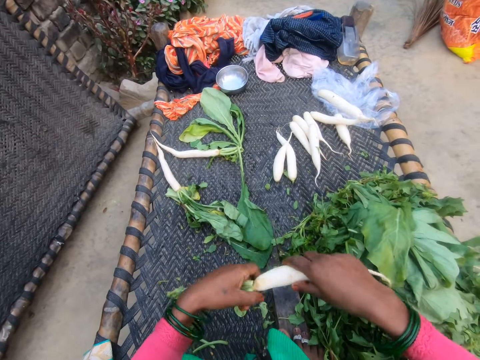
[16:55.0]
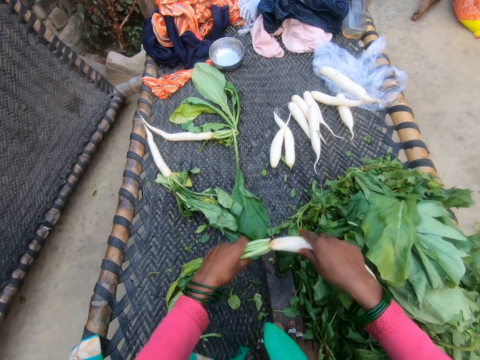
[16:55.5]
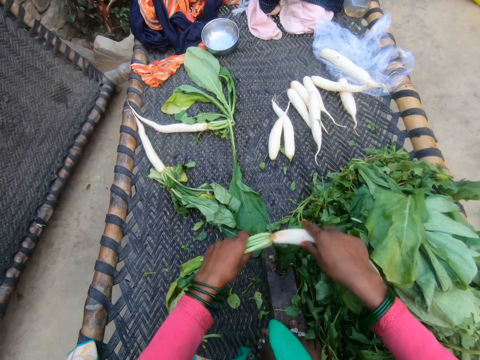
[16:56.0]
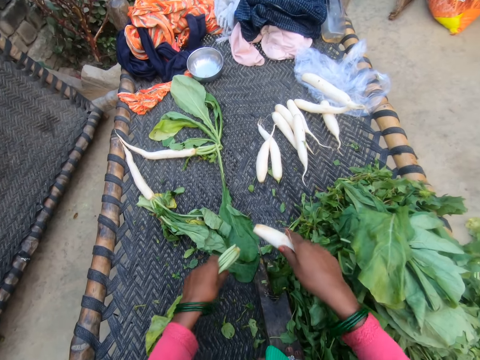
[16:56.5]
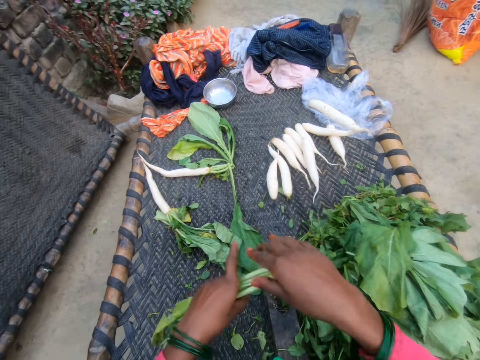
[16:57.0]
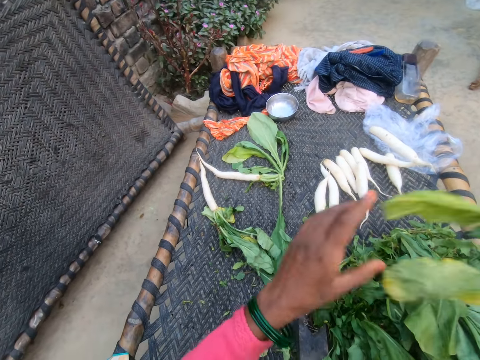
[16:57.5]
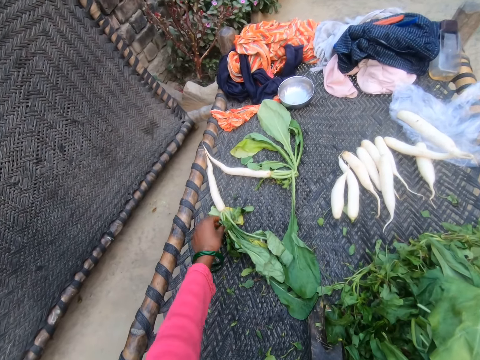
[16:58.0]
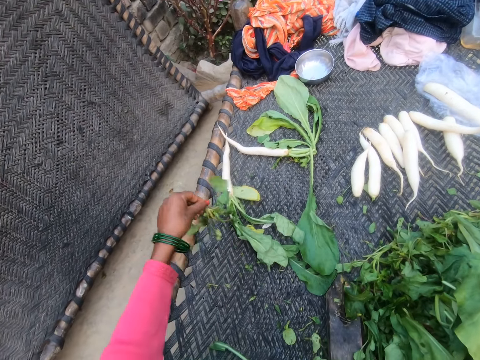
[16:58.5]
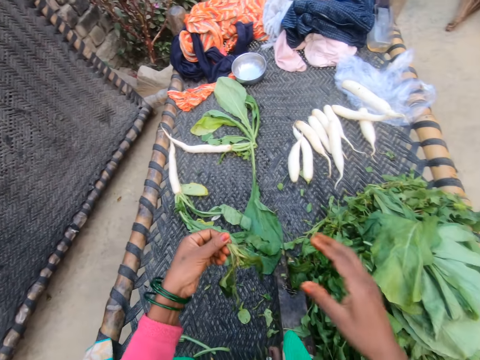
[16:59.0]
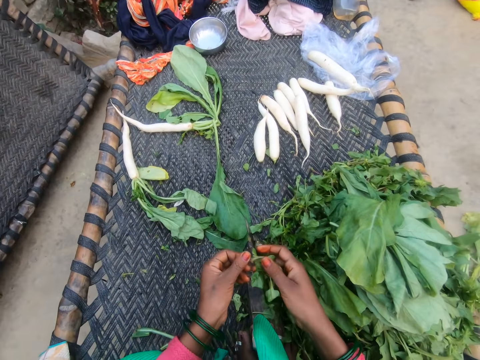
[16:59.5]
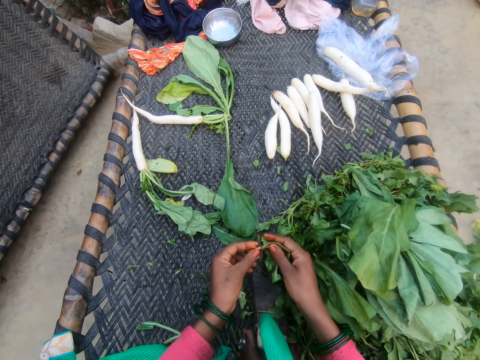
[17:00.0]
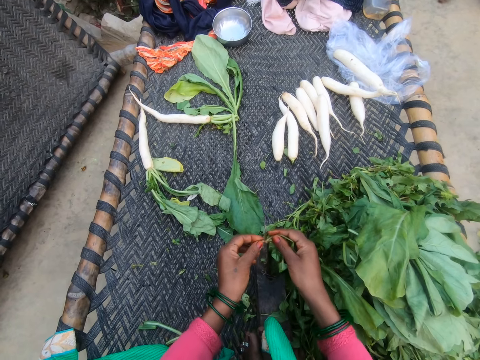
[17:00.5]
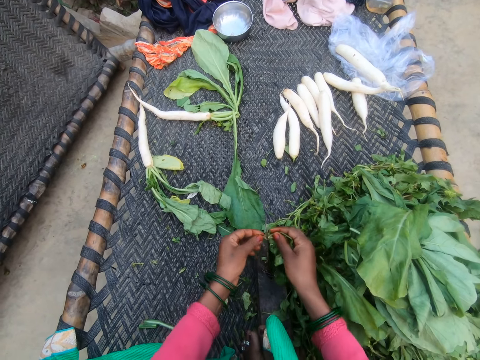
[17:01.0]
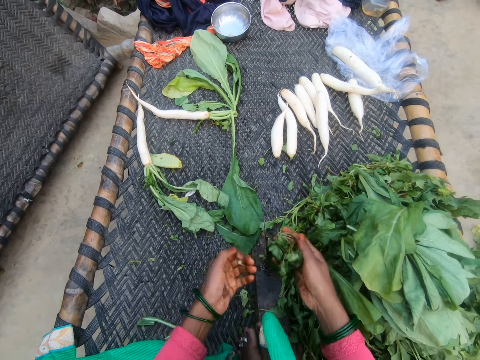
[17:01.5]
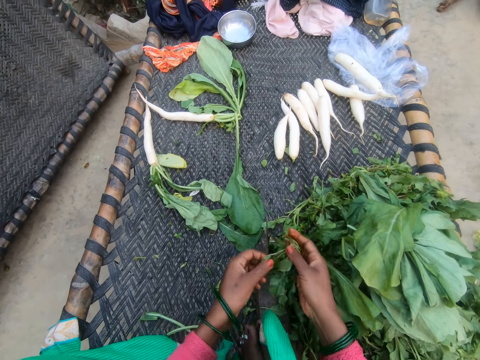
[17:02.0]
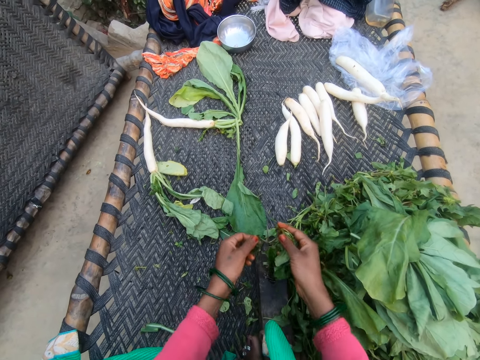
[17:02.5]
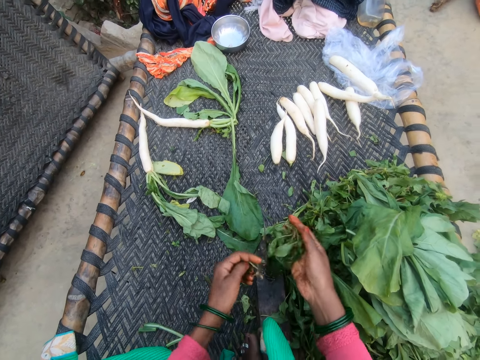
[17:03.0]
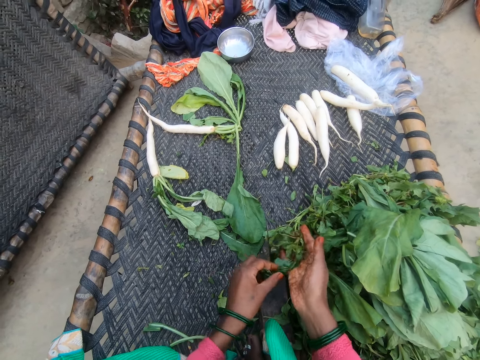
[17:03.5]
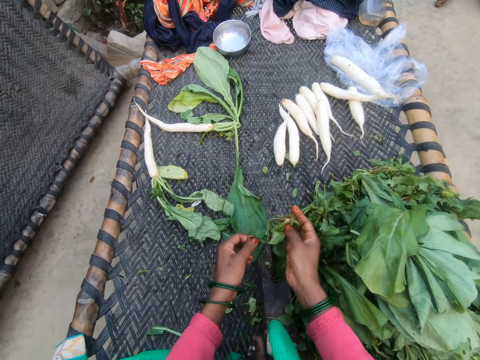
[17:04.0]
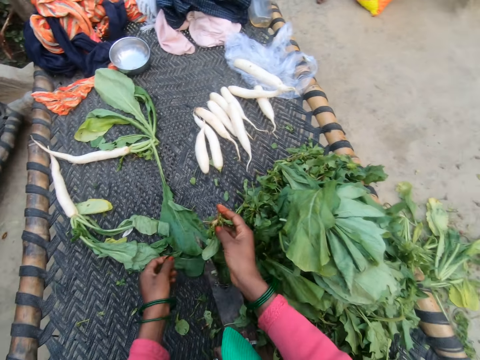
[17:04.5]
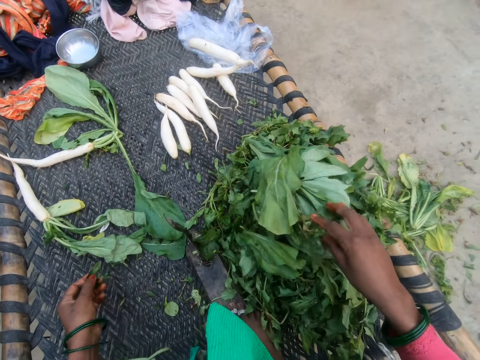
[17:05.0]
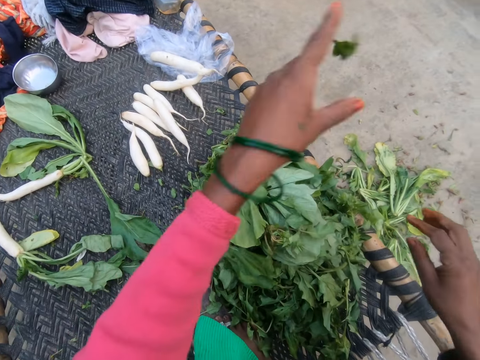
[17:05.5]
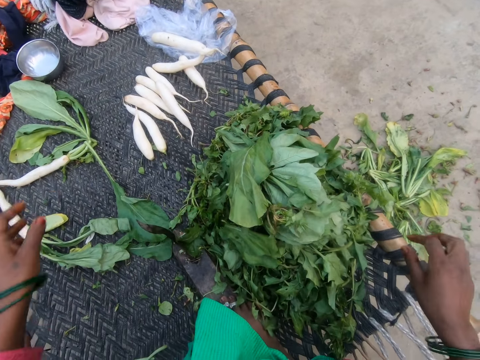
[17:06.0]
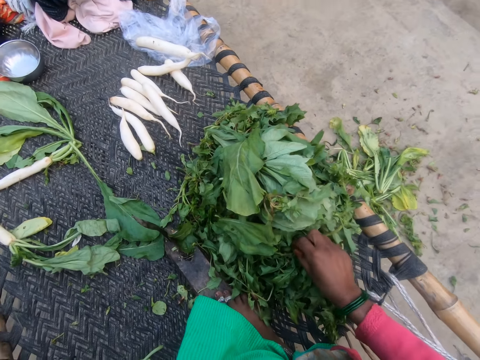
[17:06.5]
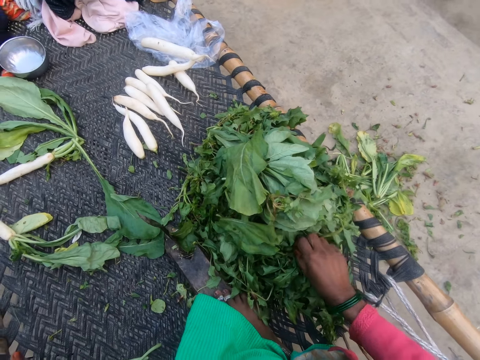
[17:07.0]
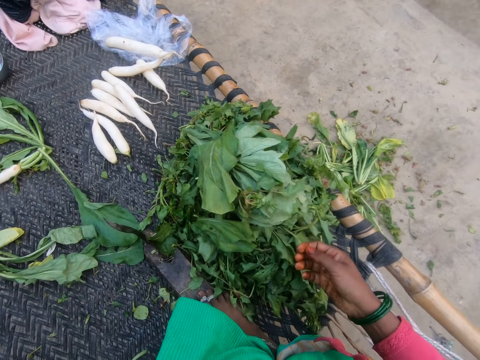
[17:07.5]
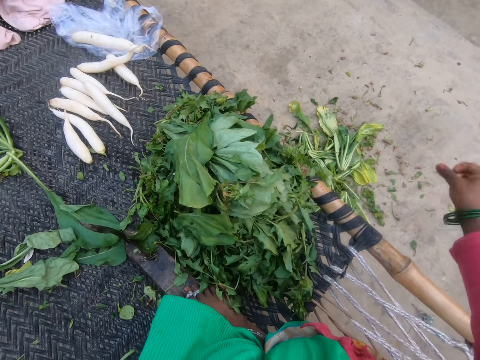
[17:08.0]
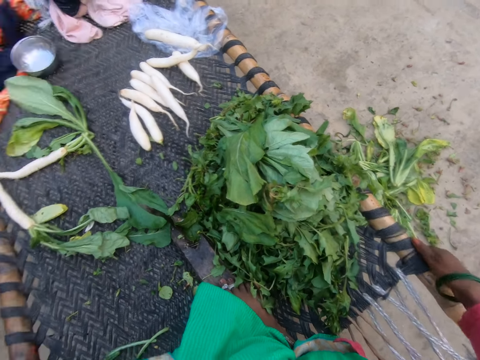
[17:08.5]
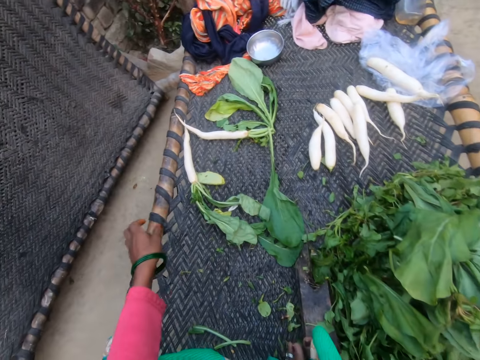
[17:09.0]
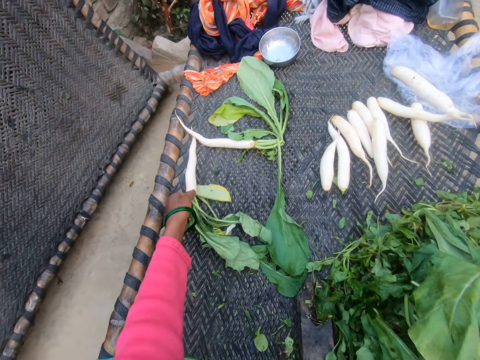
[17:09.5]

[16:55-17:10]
The camera wearer holds the daikon radish. They cut the stalk from the daikon radish and put the daikon radish on the table. They hold the daikon radish stalks and throw the daikon radish stalks on the floor. They pick an object, hold the object, and remove the stalk from the object. They pluck vegetable leaves. They put the object on the daikon radish leaves. They throw the stalks on the floor. They pick the piece of stalk and throw the piece of stalk on the floor.

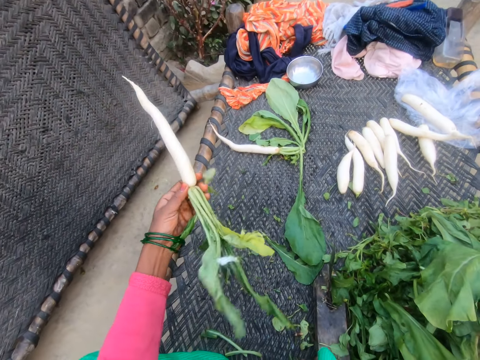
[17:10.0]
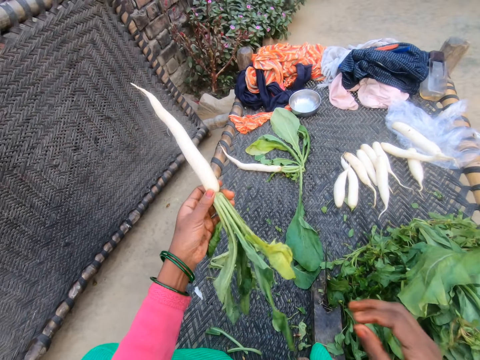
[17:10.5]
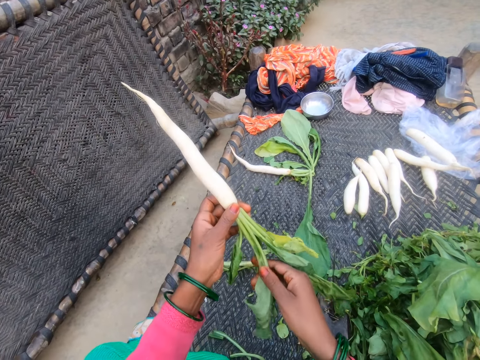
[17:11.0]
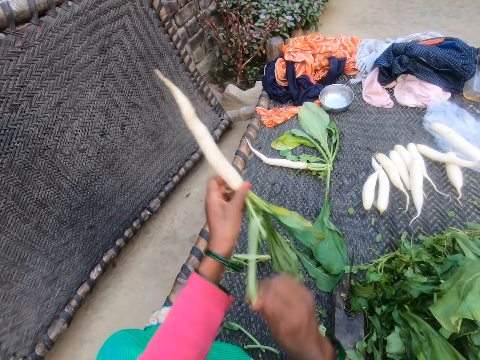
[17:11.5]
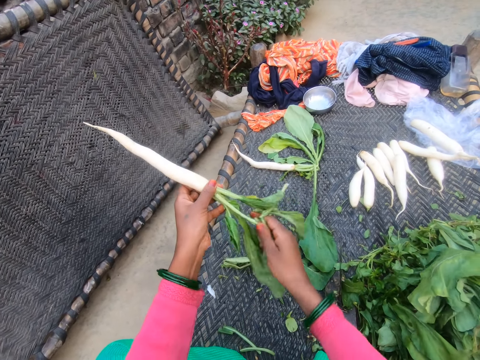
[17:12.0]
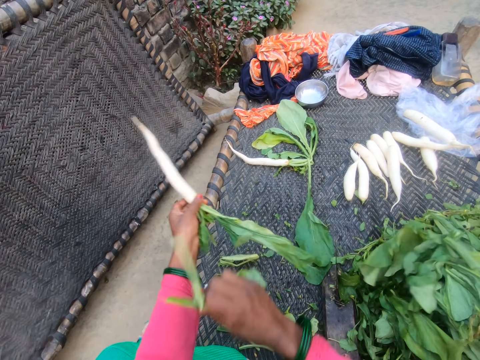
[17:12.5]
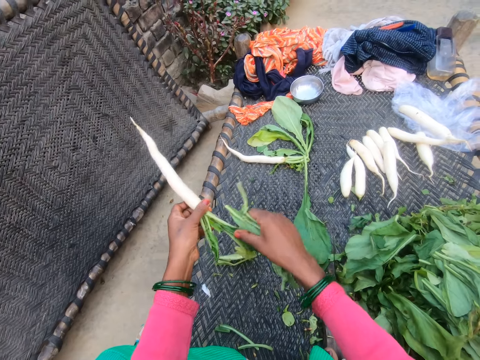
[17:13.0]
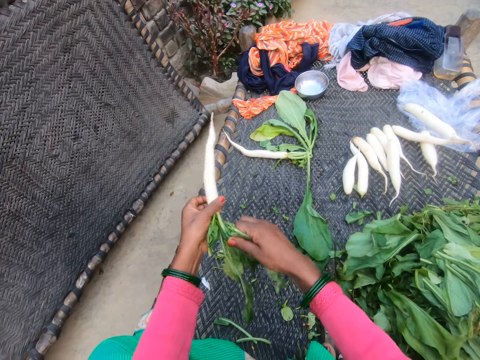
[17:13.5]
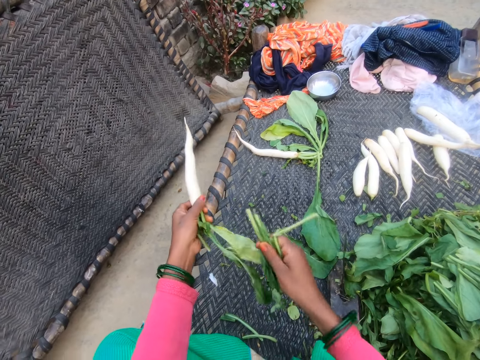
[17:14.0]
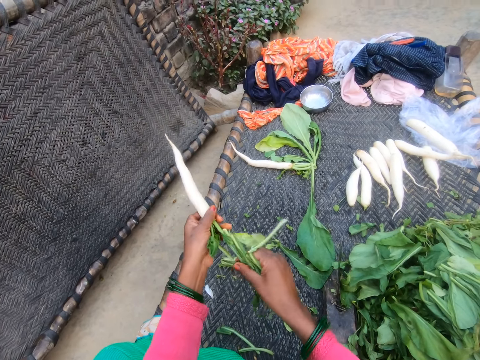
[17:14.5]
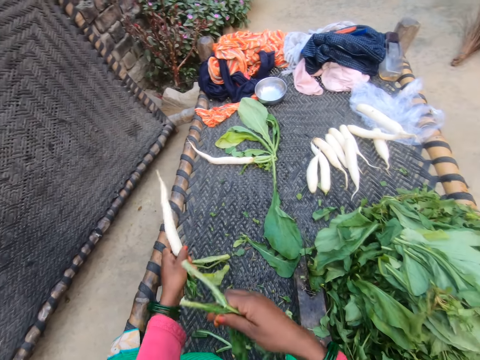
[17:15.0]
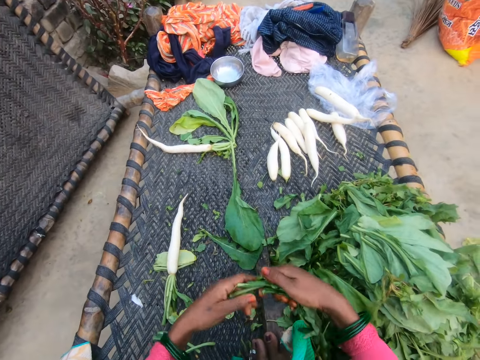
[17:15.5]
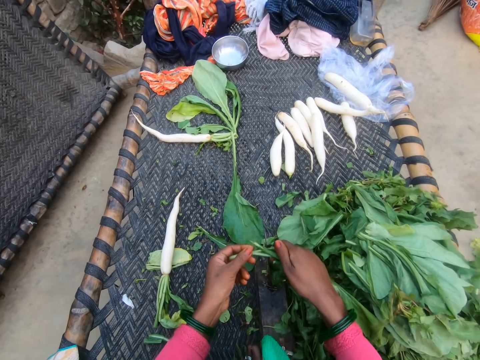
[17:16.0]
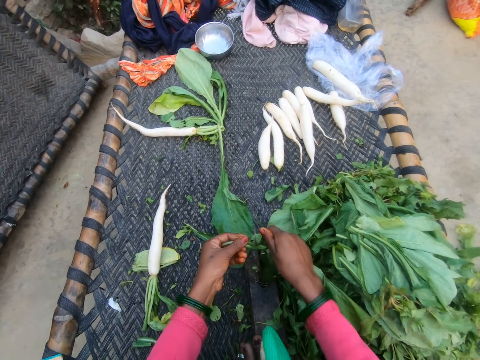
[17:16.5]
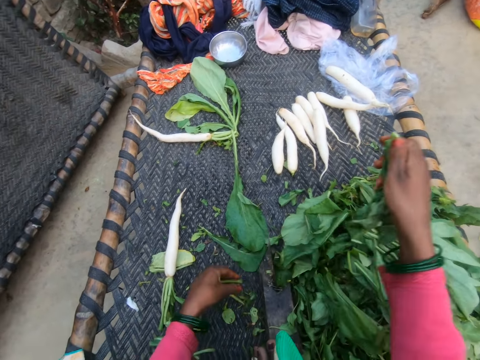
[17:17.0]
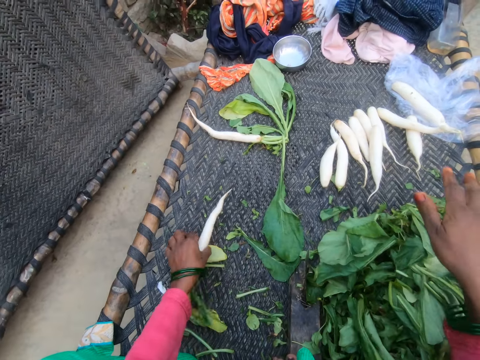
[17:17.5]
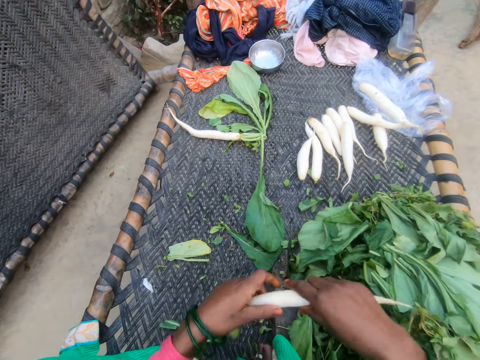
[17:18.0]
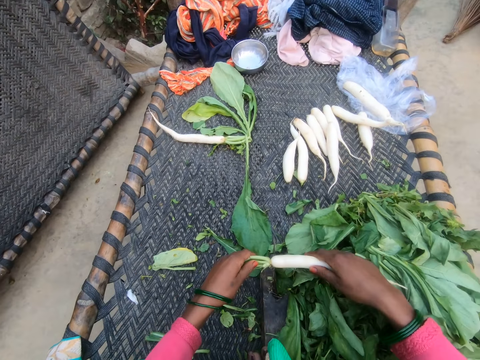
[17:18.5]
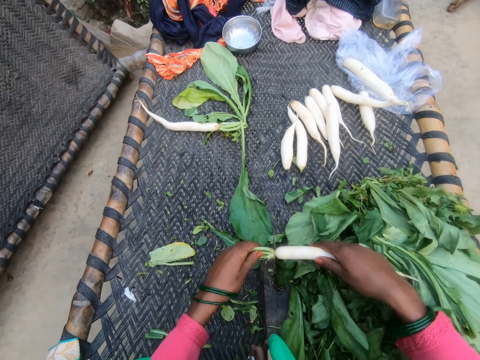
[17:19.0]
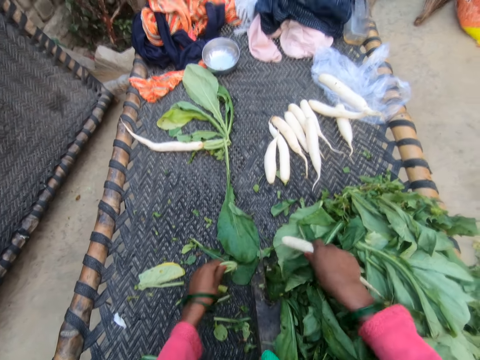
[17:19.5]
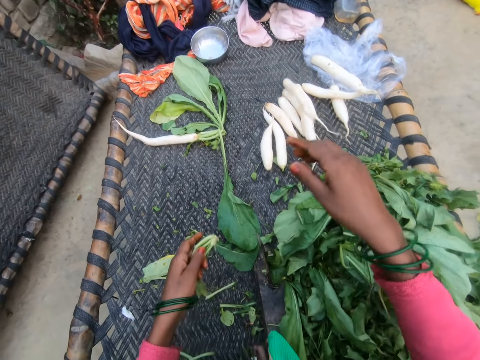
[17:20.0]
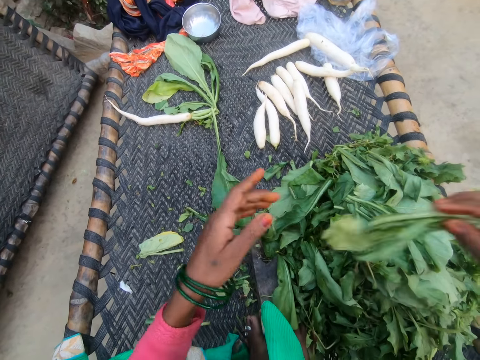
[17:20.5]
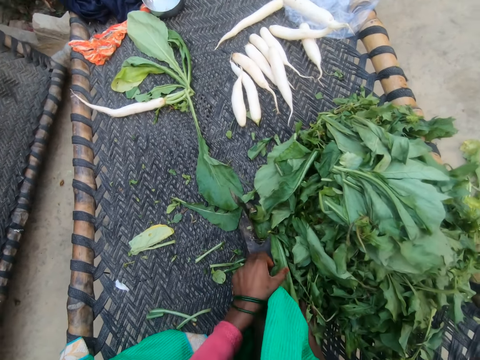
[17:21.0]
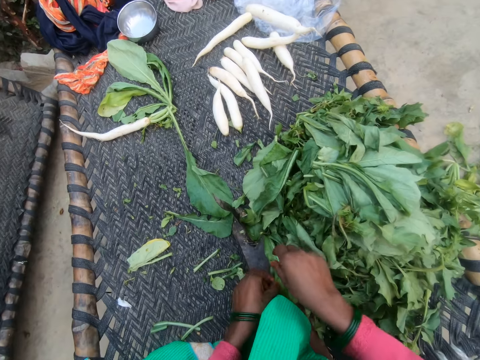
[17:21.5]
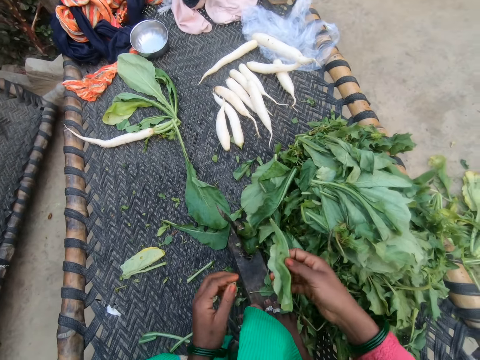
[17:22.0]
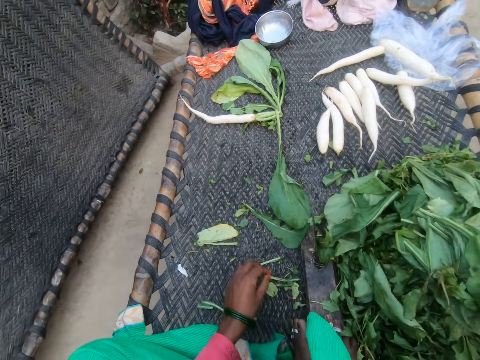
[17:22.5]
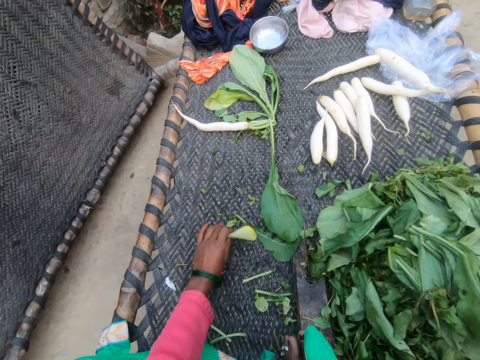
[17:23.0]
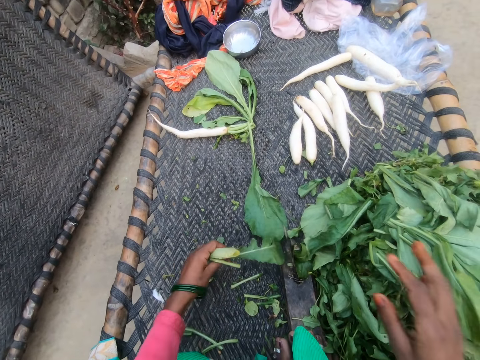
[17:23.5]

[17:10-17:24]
The camera wearer picks another daikon radish and holds the daikon radish. They remove the leaves from the daikon radish. They drop the plucked daikon radish leaves on a heap of leaves. They hold the daikon radish. They cut the stalk from the daikon radish, put the daikon radish on the table, and throw the stalk on the floor. They hold the daikon radish leaves and pick the daikon radish leaves.
